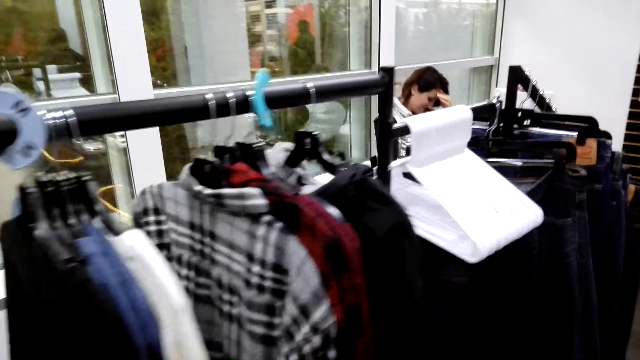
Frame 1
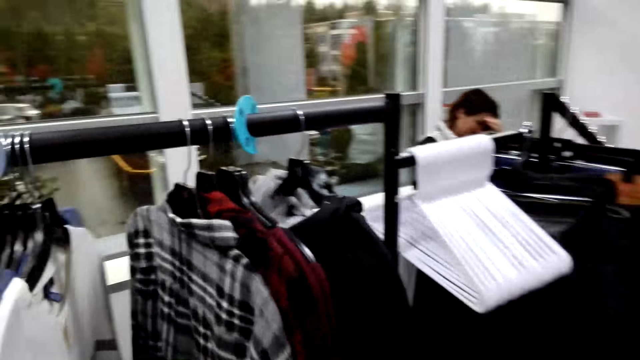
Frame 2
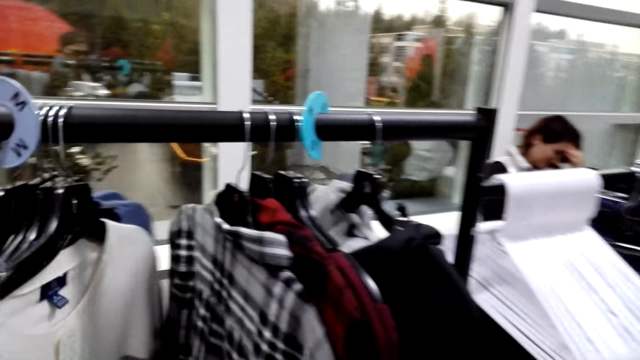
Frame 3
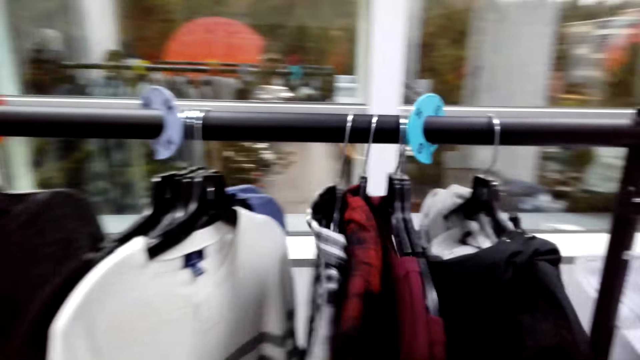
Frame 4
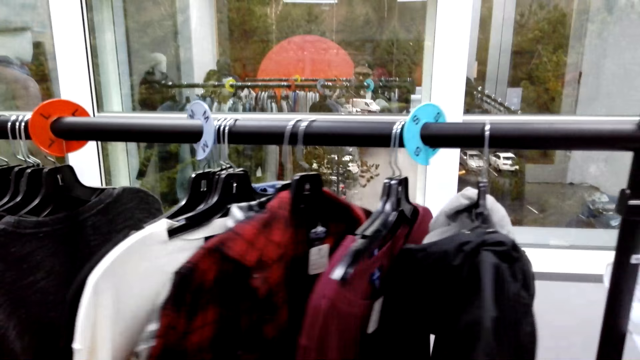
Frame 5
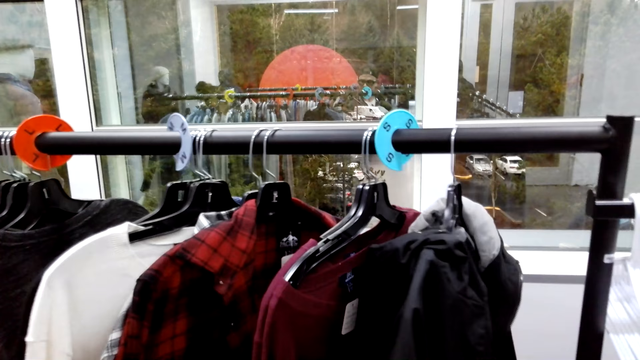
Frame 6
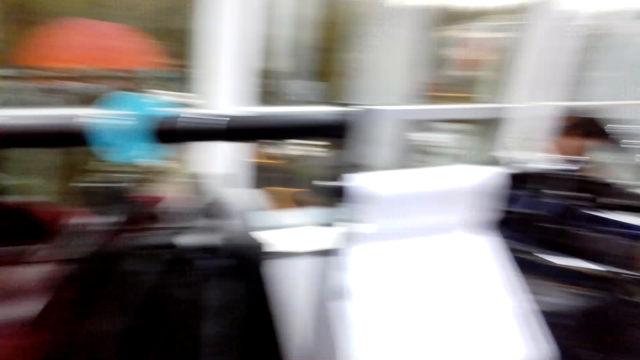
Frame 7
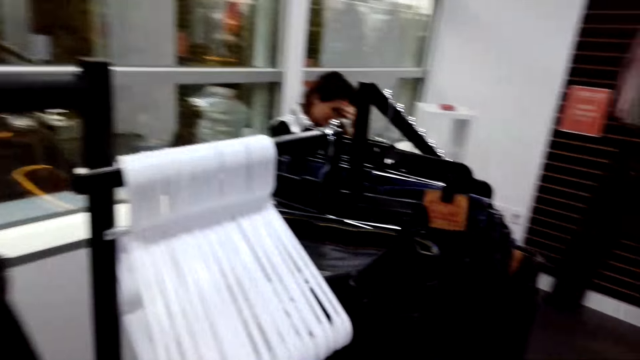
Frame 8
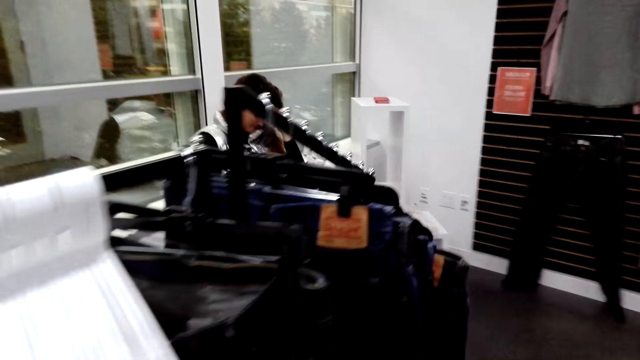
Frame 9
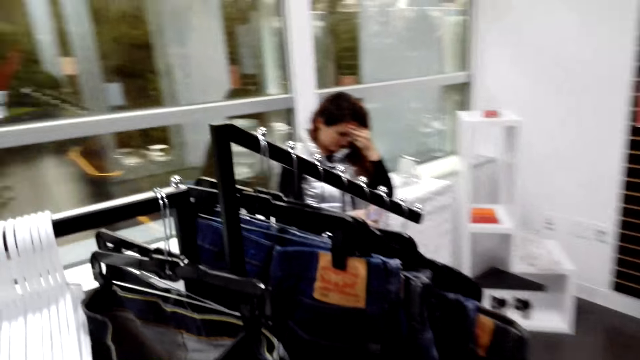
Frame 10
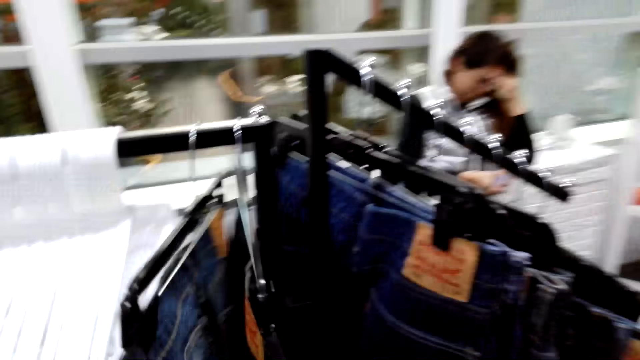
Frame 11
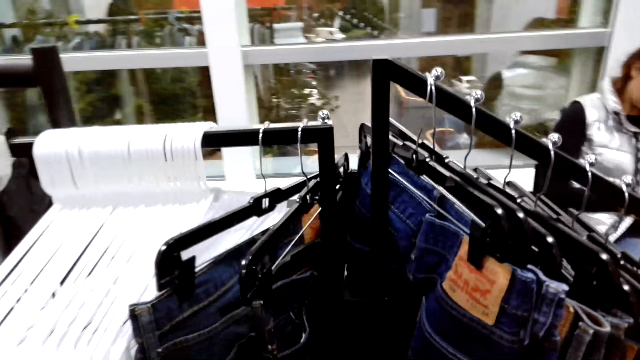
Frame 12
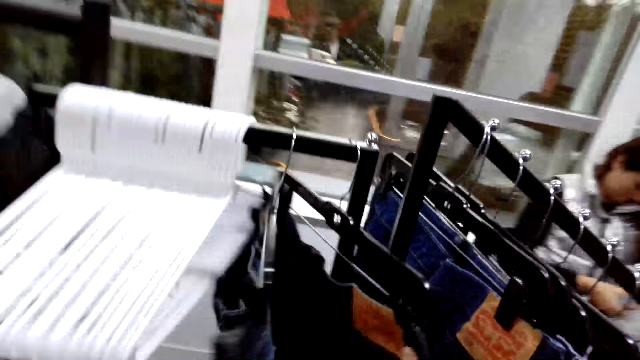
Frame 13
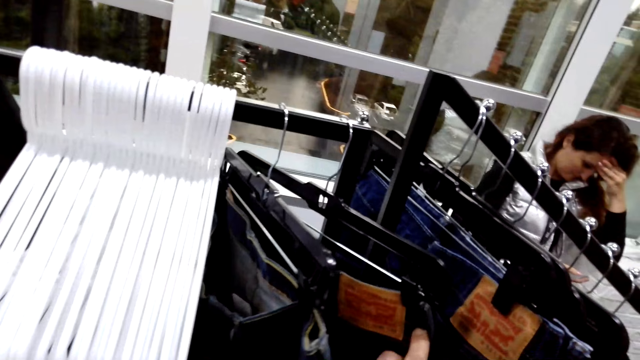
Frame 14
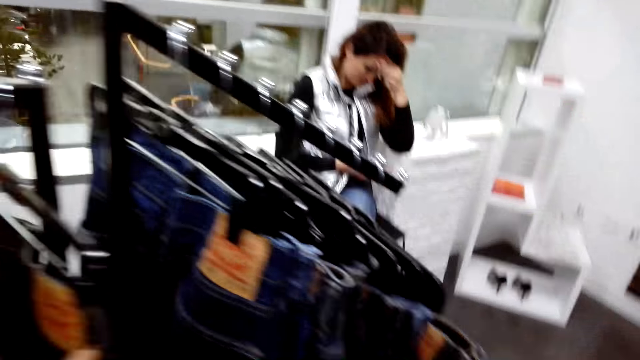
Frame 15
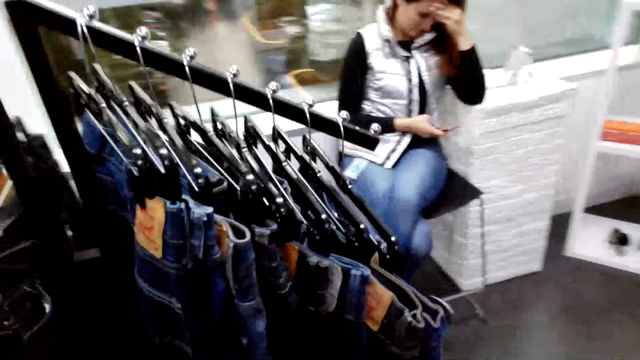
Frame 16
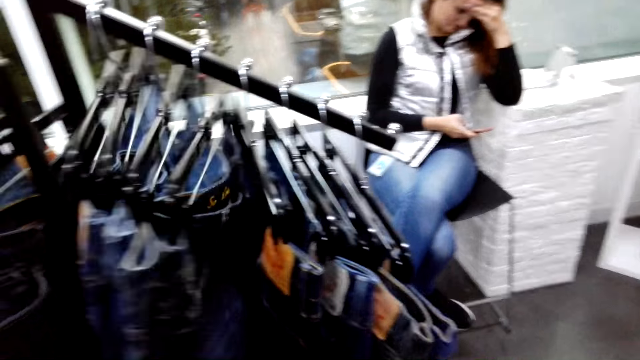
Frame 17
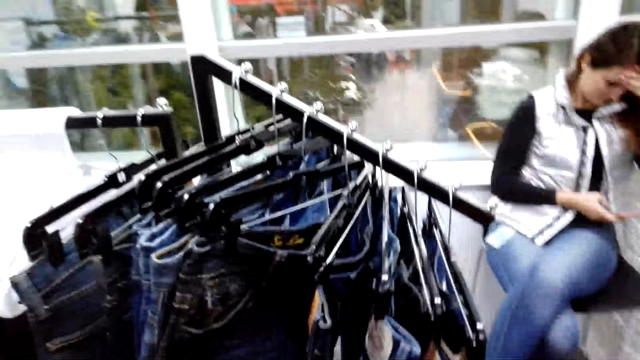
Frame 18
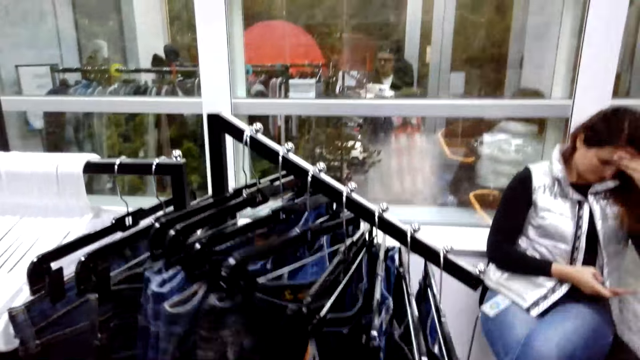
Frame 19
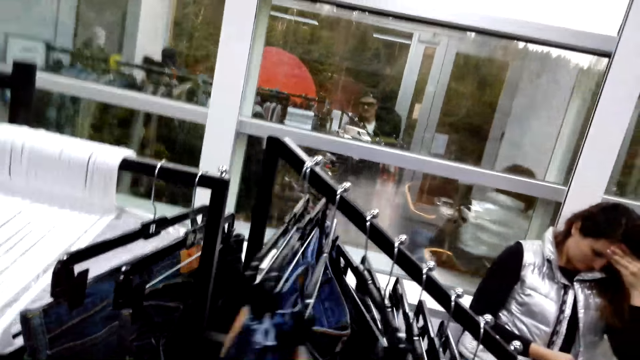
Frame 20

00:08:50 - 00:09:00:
The camera wearer walks around the mall. They touch clothes, push the clothes and walk around the mall. They touch a trouser.

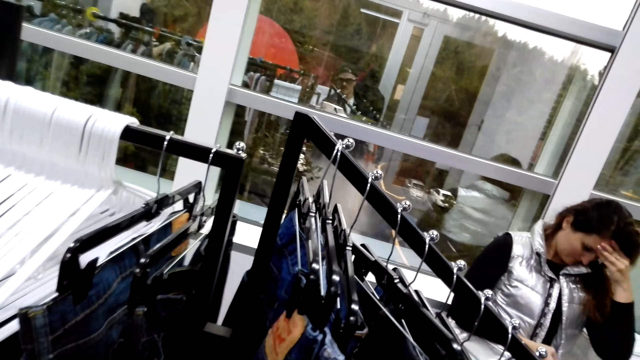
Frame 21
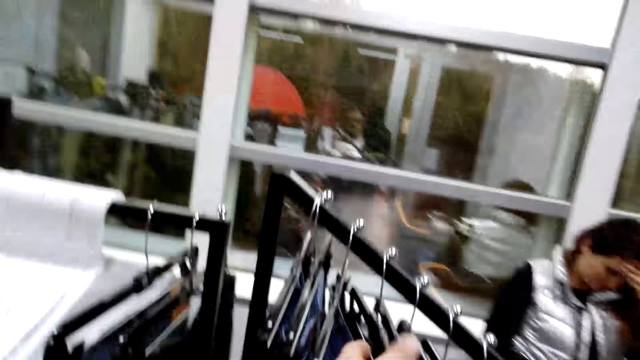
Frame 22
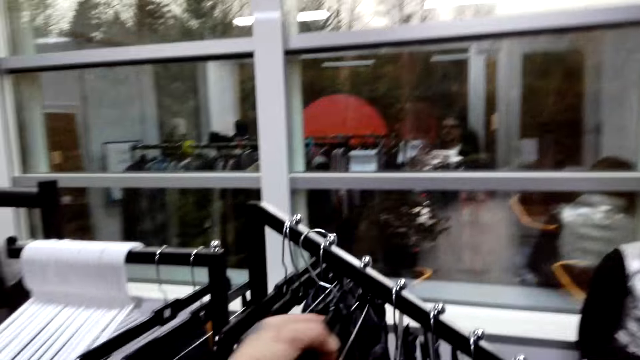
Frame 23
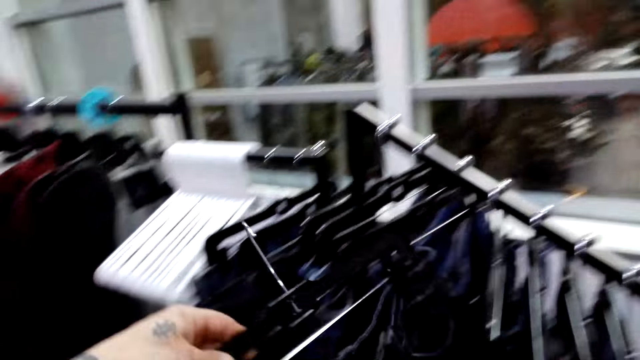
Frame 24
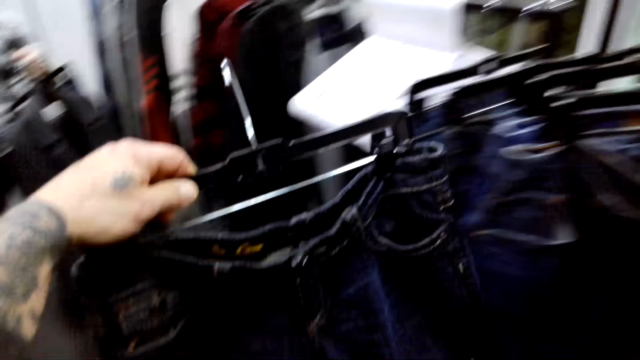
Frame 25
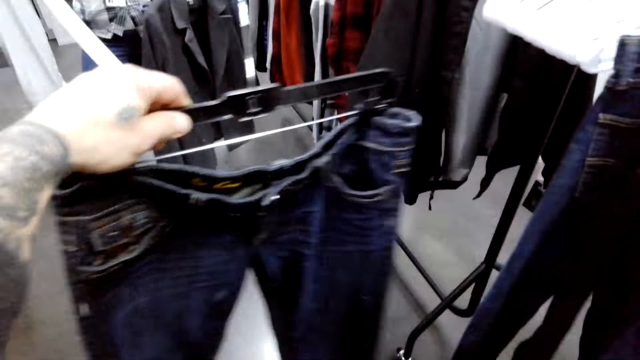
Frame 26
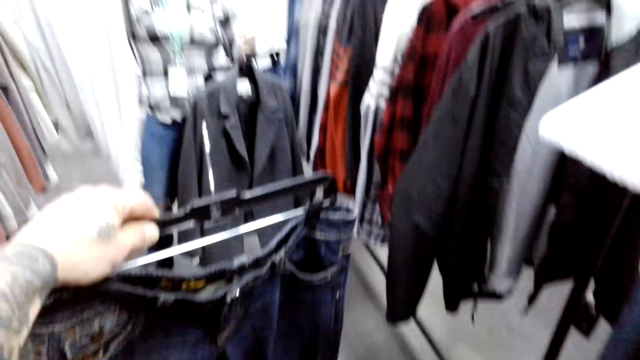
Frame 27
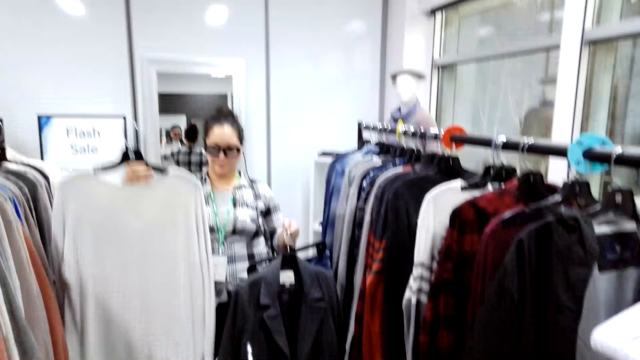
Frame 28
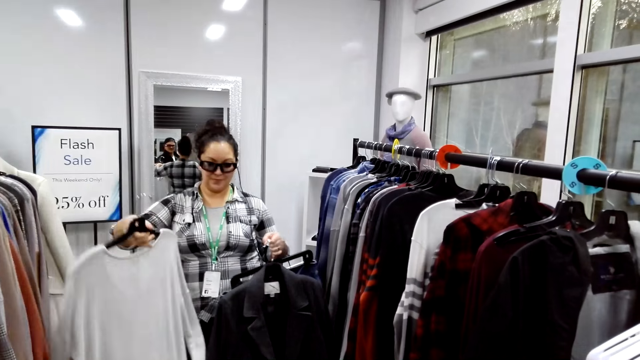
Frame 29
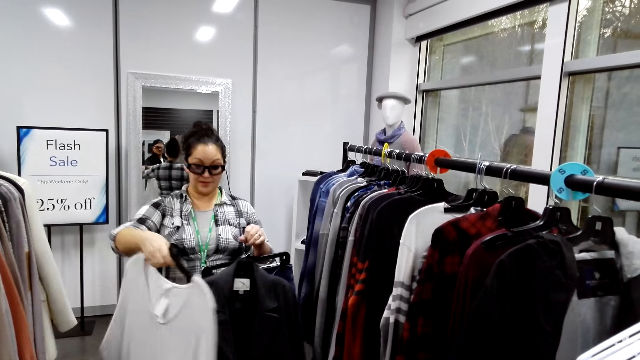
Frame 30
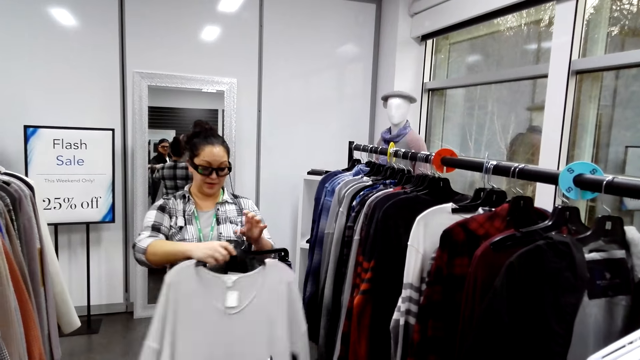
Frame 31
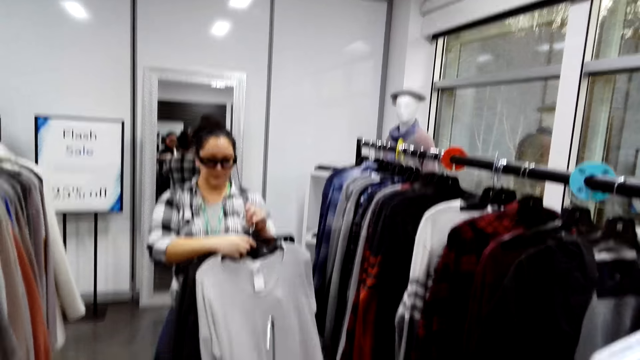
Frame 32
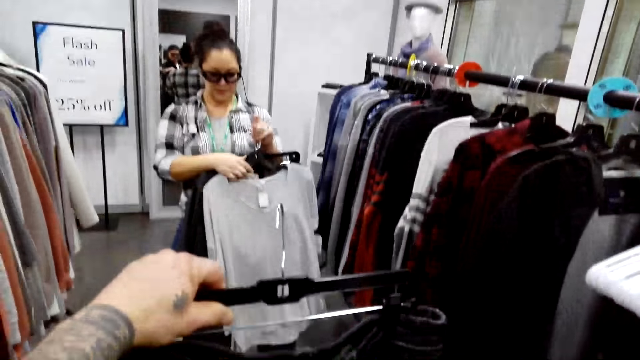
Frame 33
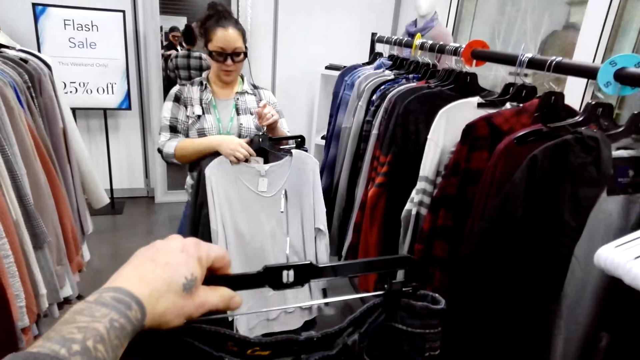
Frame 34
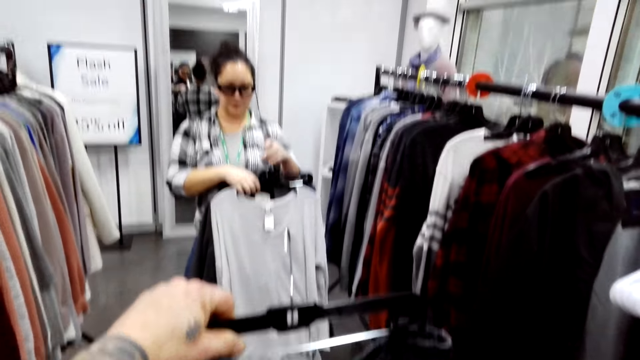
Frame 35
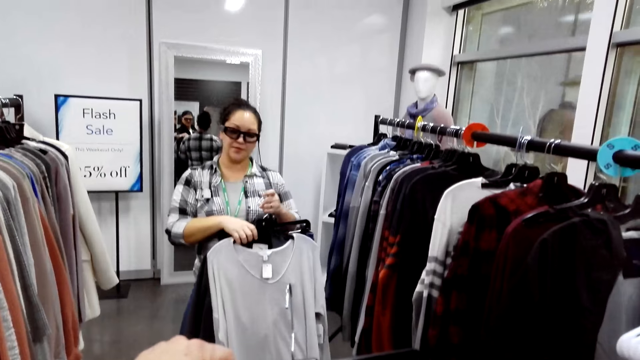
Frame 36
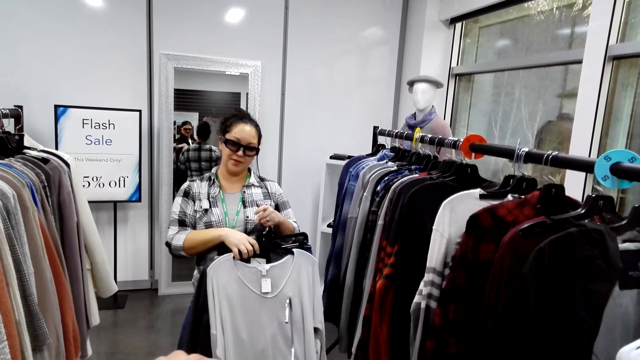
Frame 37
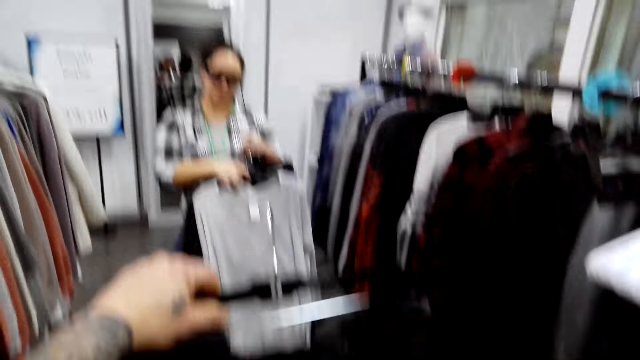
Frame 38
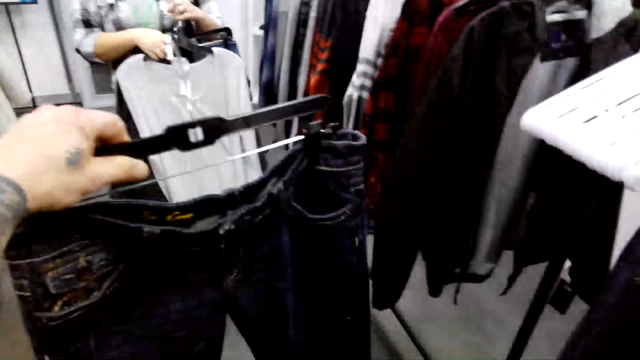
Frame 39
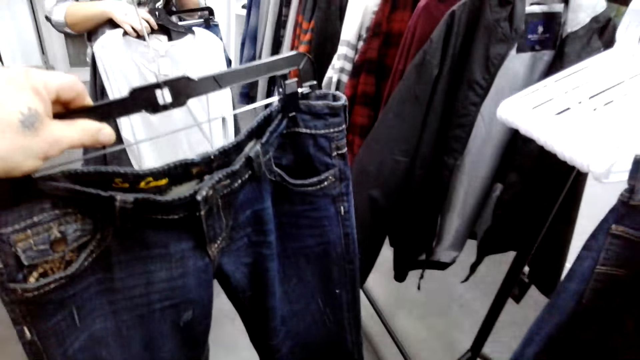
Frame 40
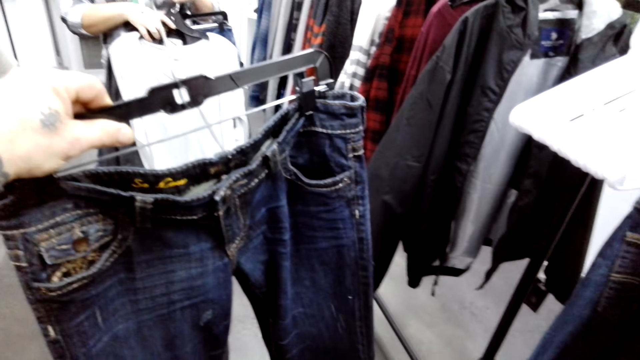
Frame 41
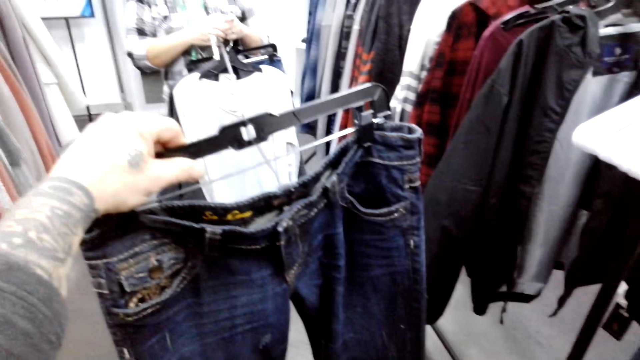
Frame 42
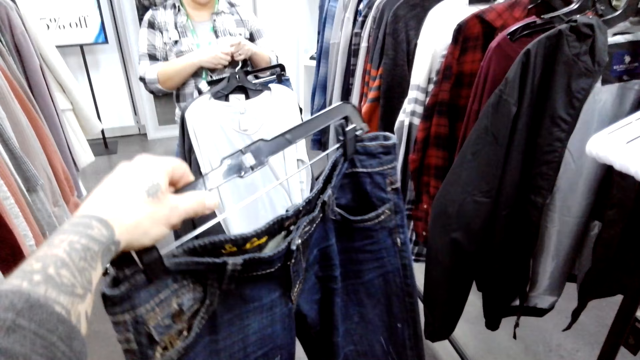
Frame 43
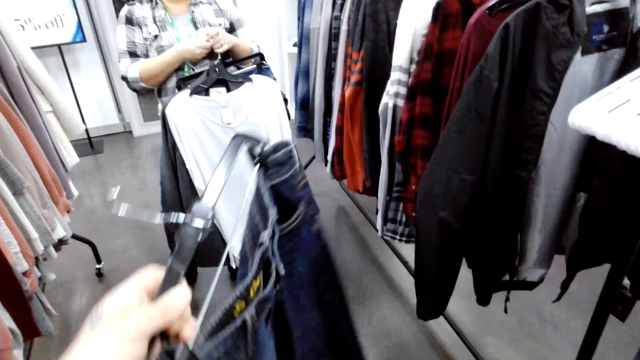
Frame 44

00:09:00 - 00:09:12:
The camera wearer picks a trouser and holds the trouser. A woman holds clothes. The woman converses with the camera wearer. The camera wearer stares at the trouser.
